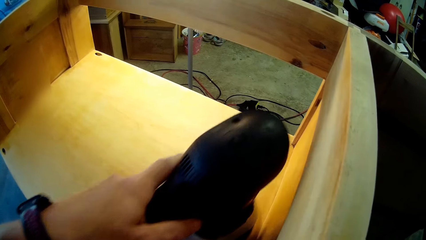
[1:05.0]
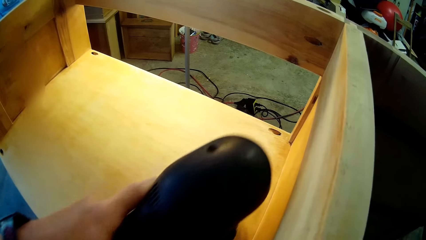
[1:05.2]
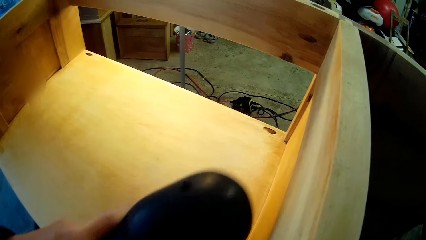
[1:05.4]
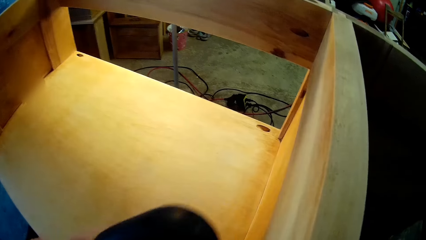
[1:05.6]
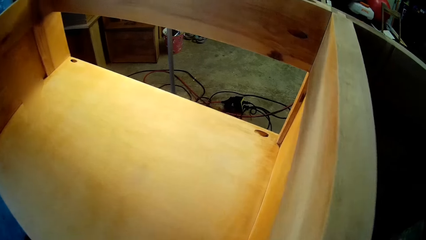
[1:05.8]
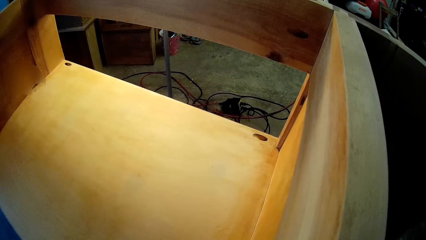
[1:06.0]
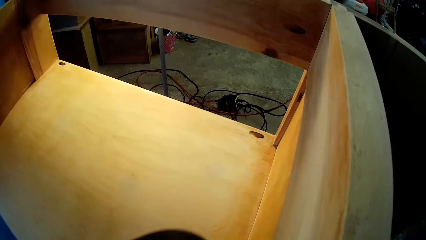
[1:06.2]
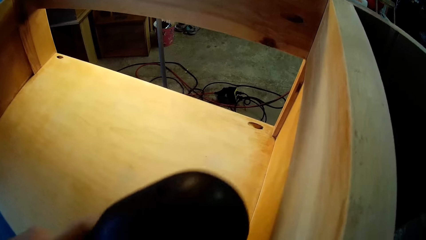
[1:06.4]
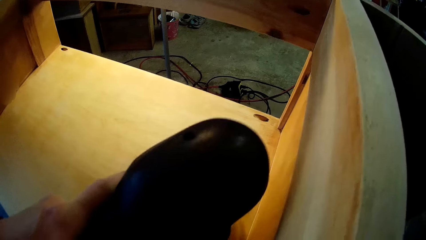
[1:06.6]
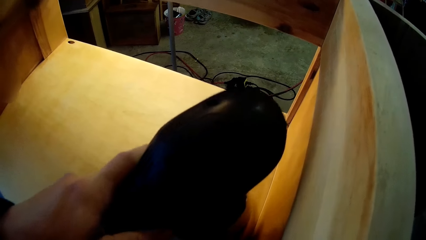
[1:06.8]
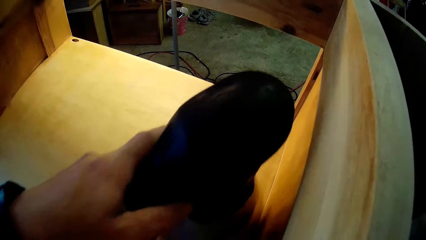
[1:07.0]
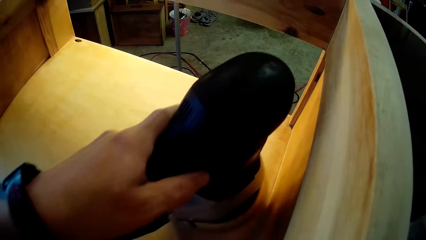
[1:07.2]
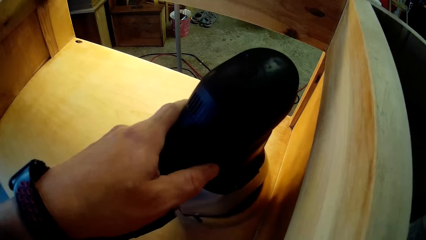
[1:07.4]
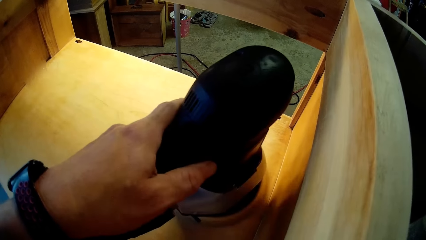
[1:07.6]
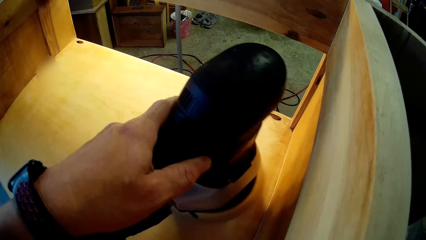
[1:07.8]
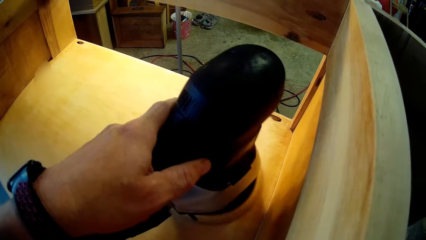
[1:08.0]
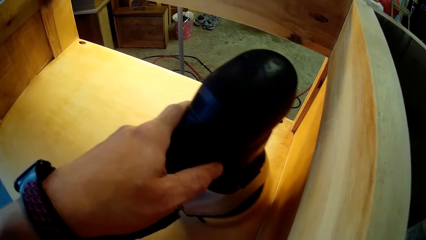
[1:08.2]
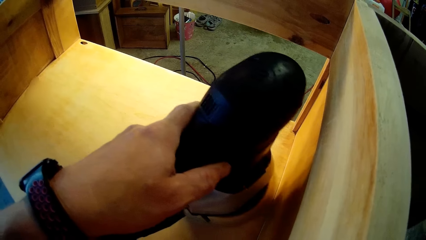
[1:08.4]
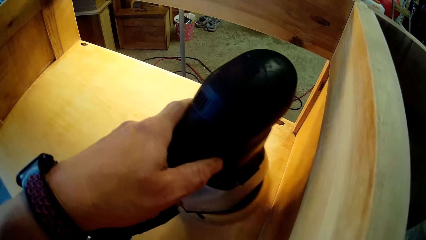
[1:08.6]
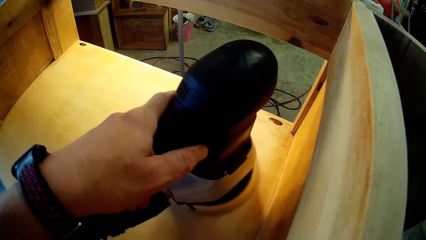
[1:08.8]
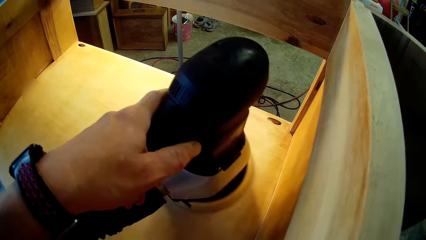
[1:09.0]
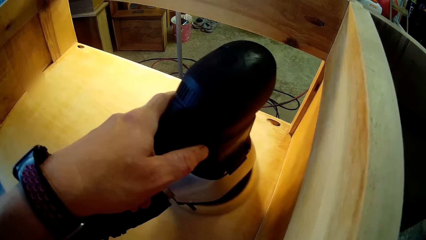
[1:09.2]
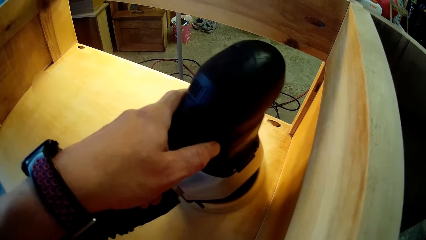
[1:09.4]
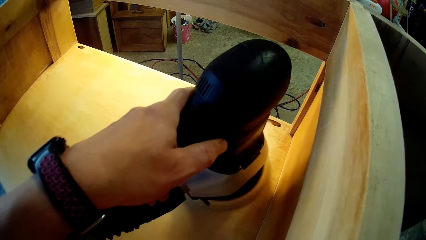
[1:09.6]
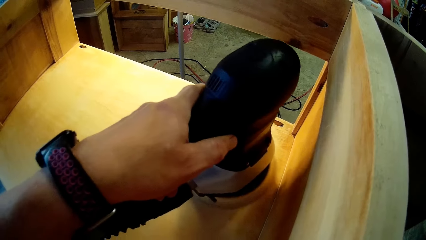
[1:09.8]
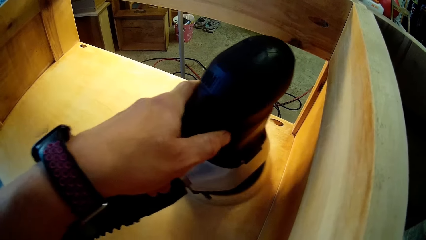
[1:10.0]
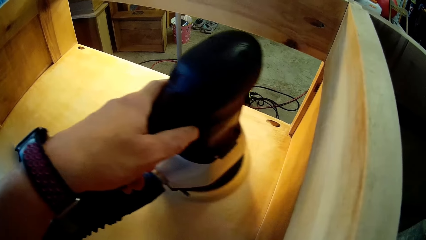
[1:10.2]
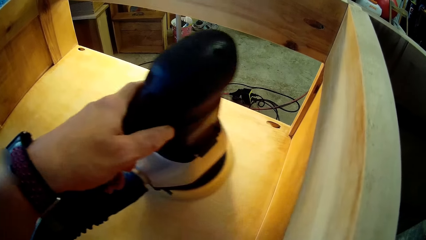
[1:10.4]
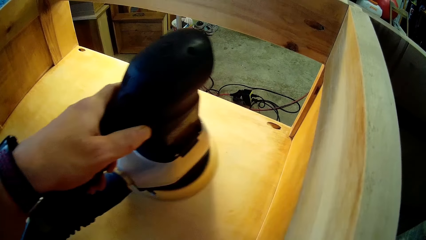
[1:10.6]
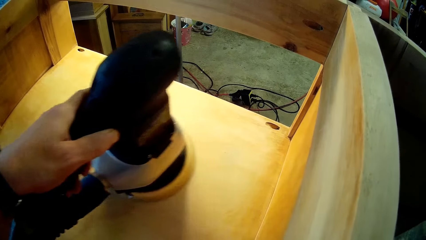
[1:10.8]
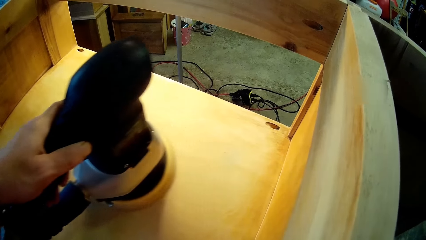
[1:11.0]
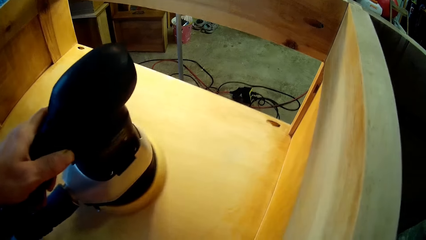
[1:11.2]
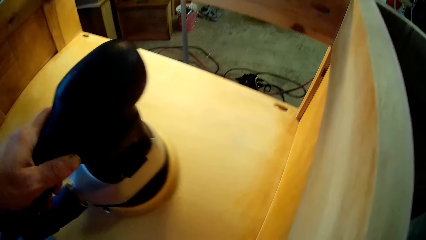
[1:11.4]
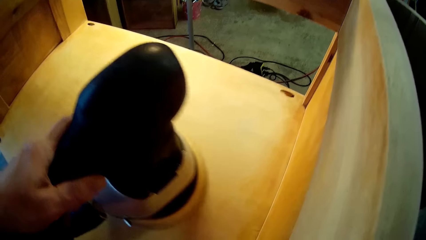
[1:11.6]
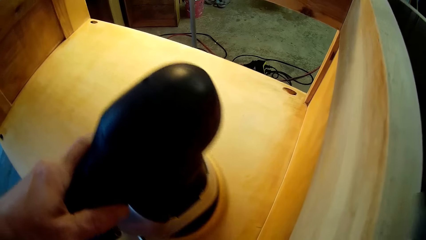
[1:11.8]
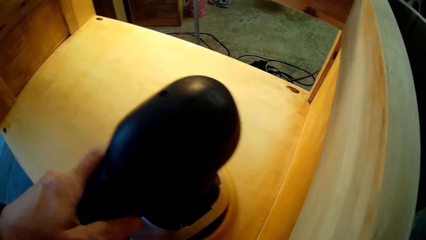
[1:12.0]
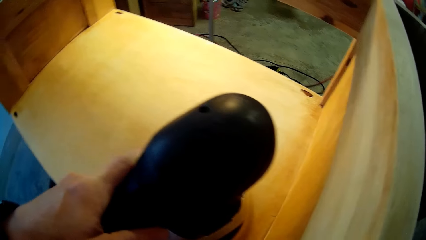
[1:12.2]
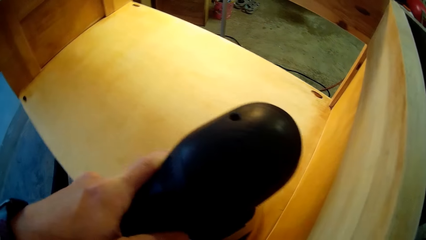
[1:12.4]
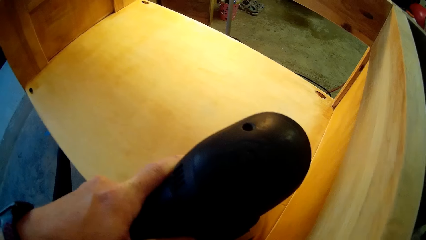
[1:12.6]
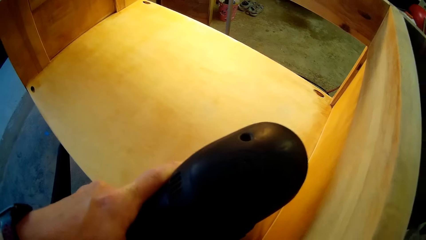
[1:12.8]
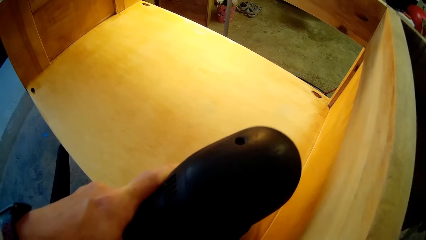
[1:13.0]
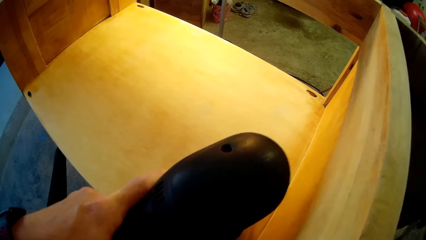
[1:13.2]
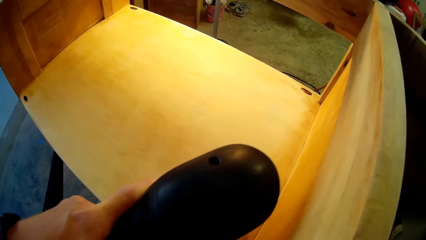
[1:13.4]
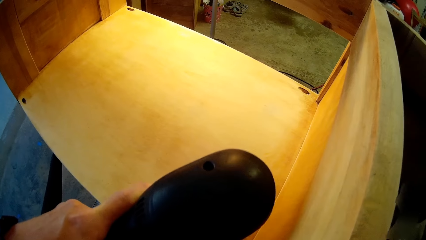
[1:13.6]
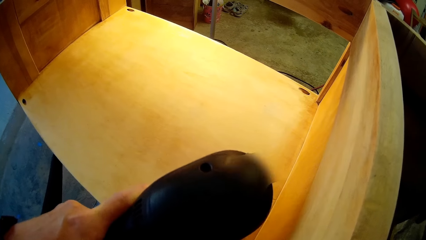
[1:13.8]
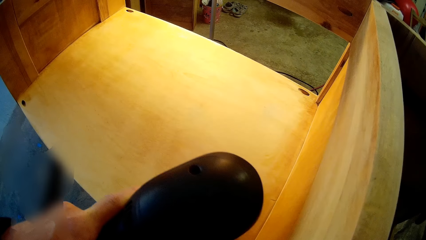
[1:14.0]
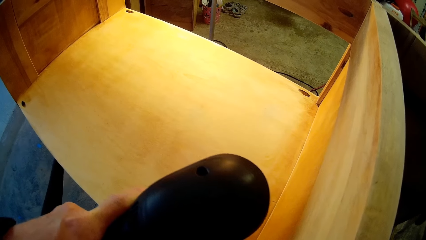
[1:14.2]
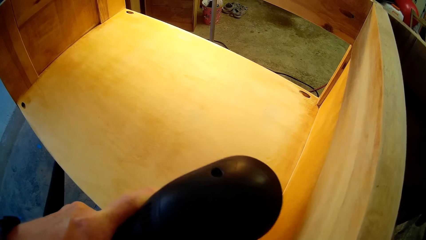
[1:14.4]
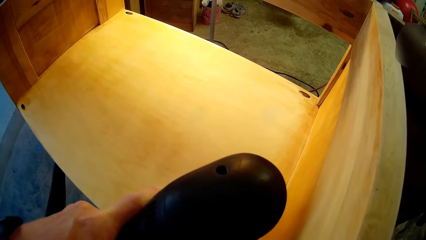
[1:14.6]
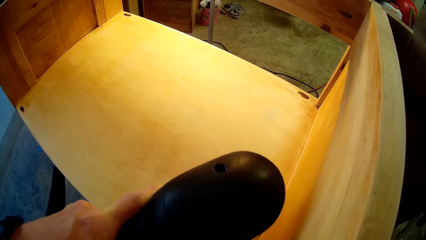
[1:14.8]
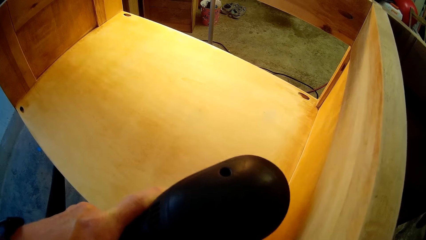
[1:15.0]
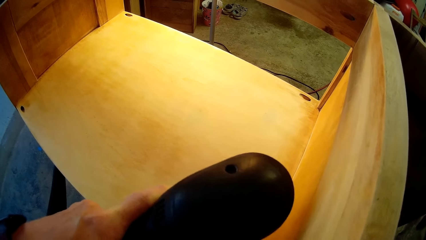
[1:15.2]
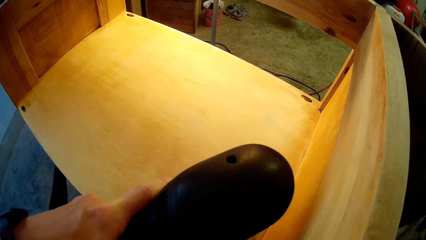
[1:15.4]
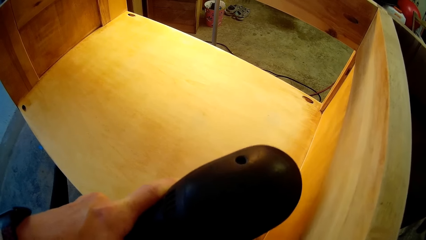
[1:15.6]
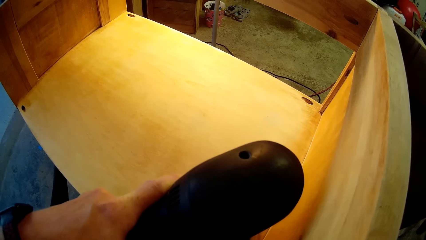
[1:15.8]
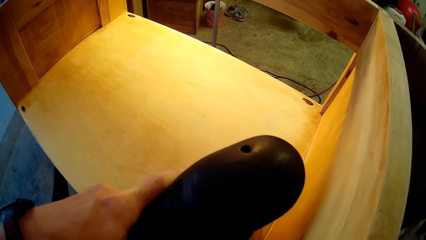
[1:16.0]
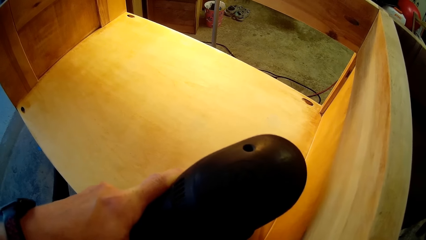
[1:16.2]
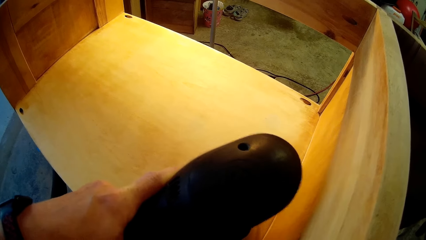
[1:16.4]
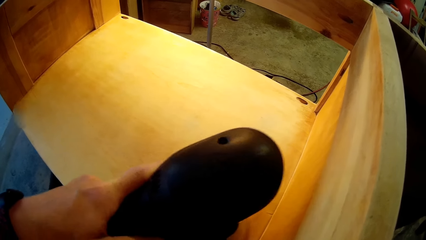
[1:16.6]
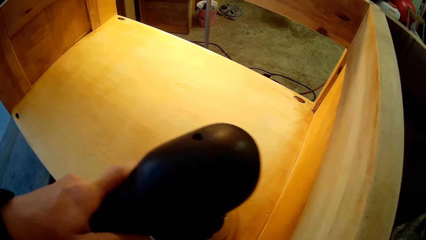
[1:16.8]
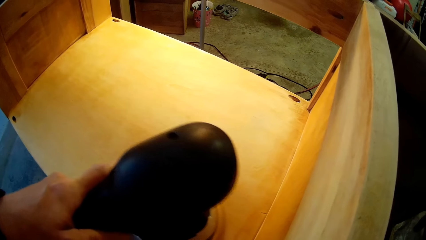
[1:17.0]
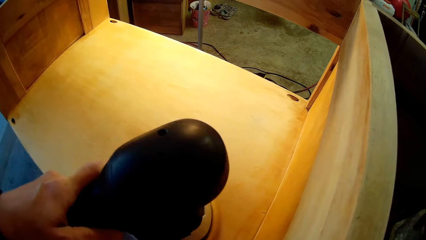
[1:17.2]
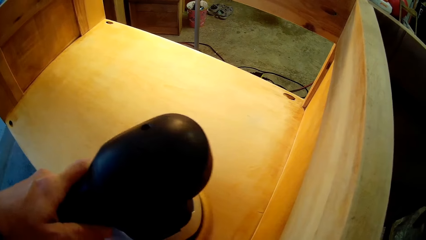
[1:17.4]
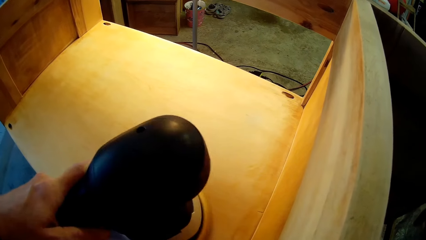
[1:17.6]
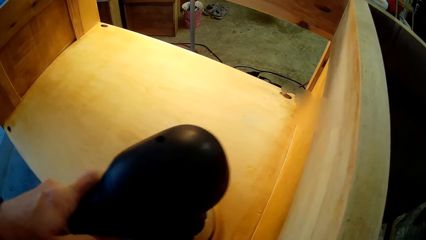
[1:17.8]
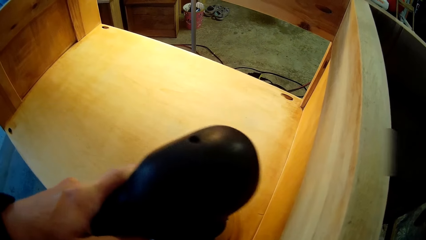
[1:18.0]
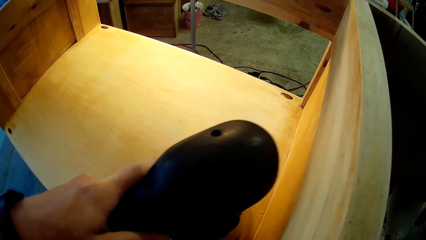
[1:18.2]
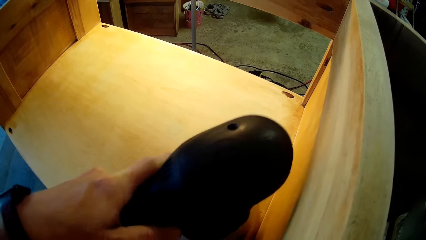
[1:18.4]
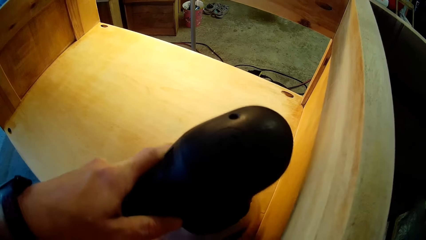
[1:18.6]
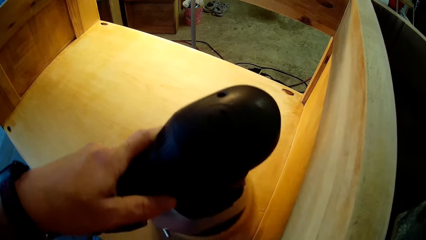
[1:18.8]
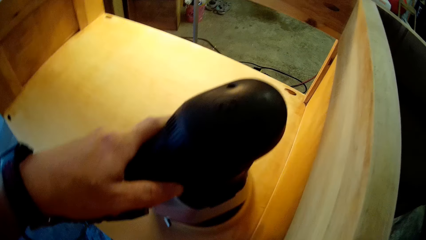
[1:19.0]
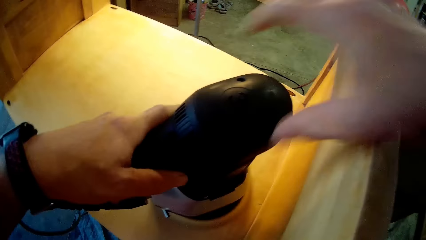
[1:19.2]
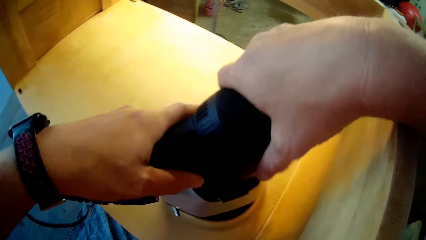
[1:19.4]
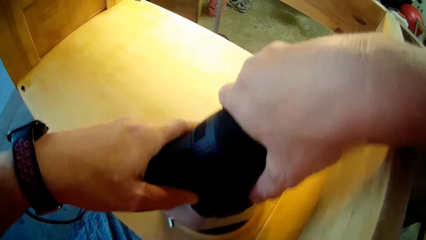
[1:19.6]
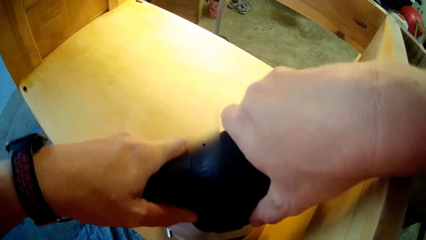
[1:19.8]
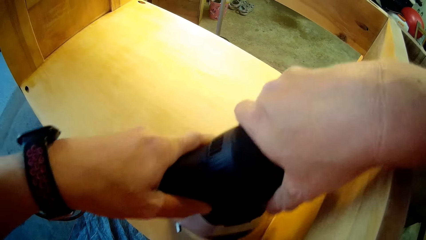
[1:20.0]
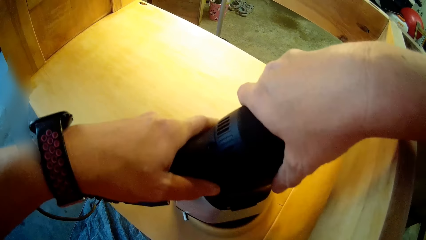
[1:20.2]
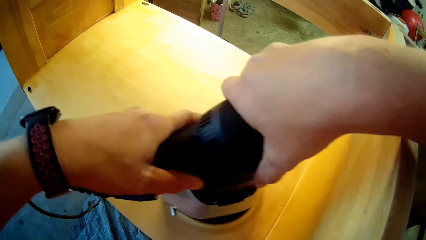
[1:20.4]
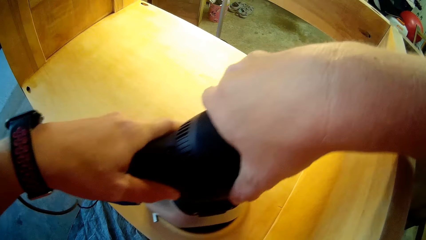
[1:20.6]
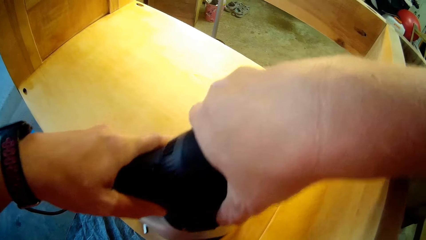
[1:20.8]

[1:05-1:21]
The camera wearer moves the sanding machine down to the right. They smoothen the wood using both hands. They hold the sanding machine with both hands.
